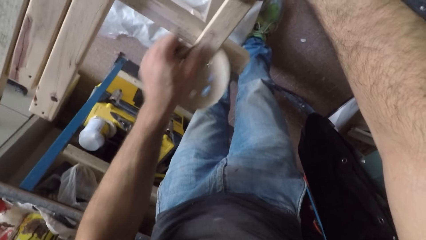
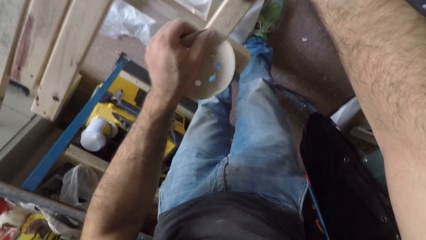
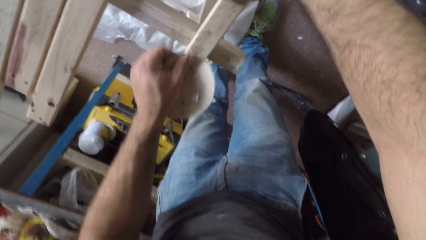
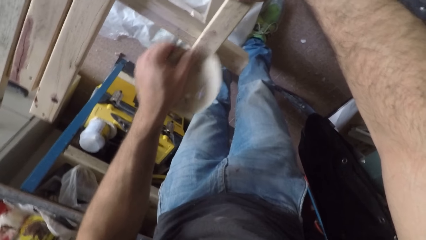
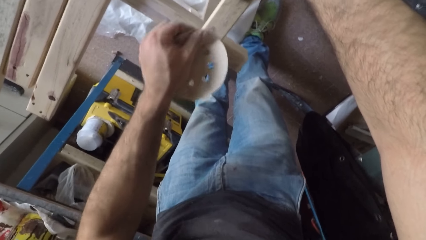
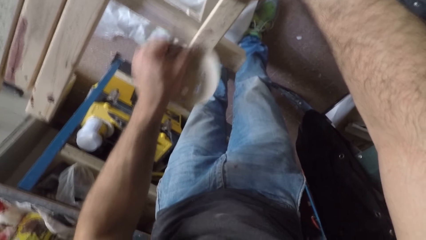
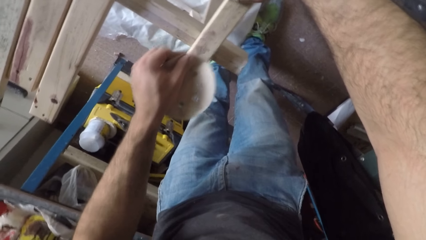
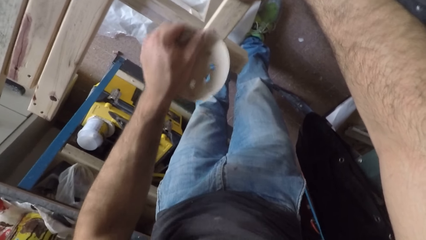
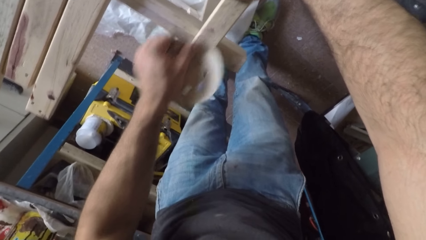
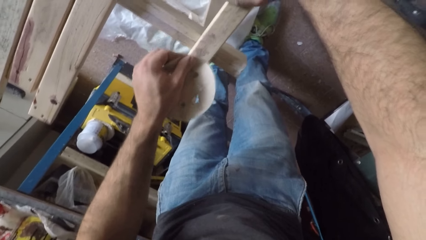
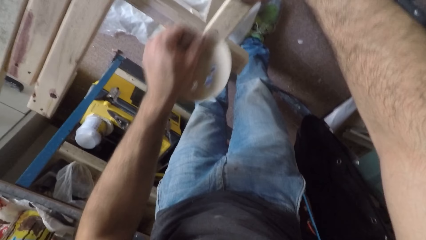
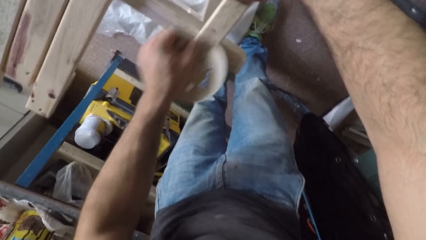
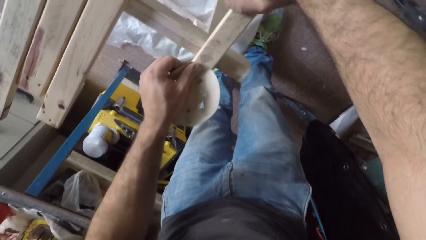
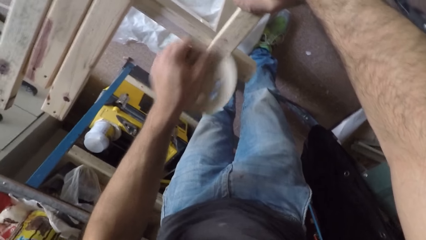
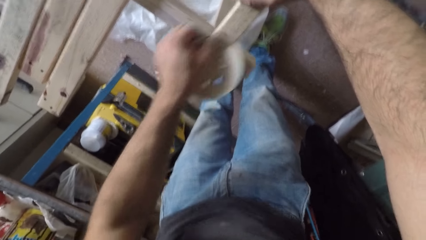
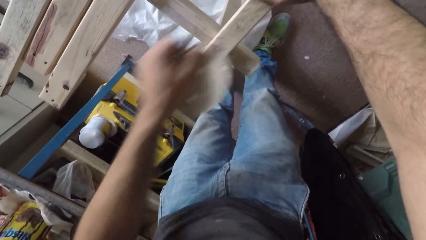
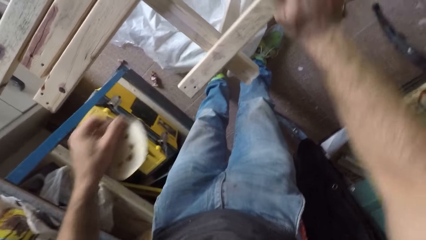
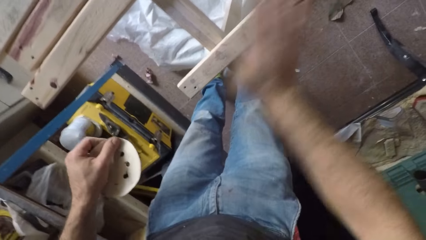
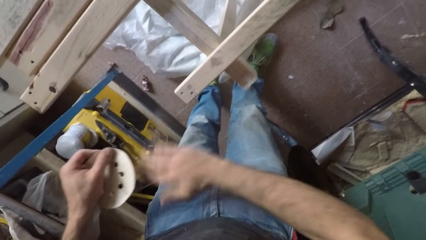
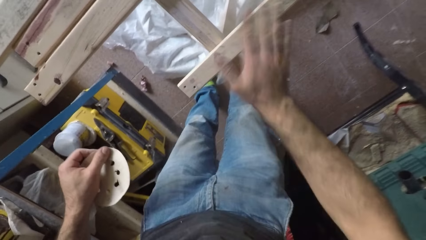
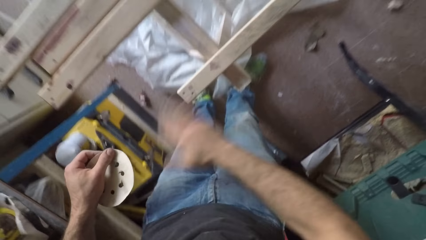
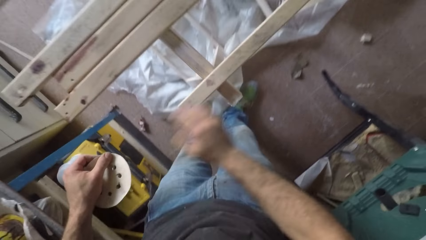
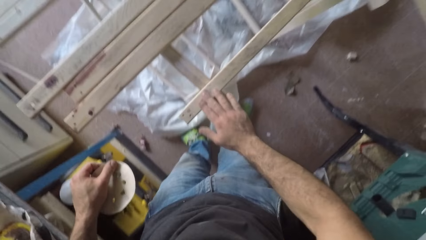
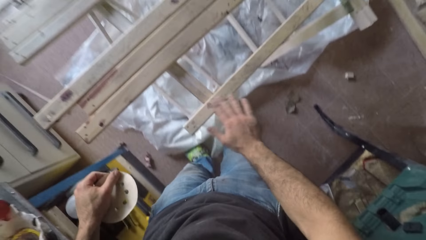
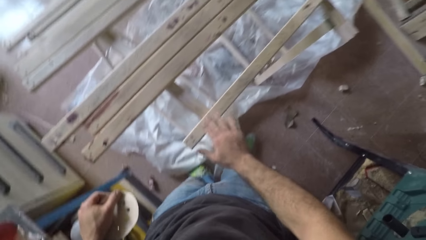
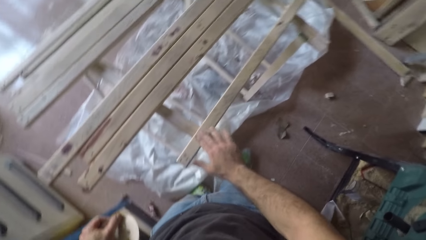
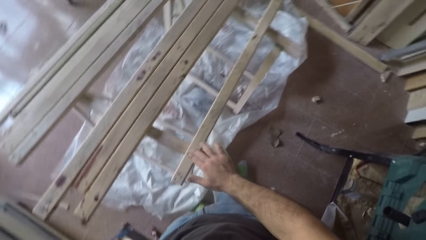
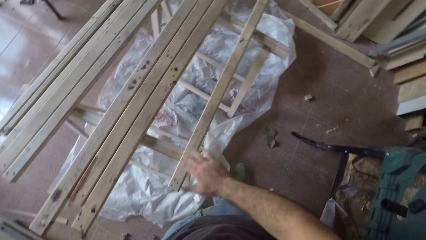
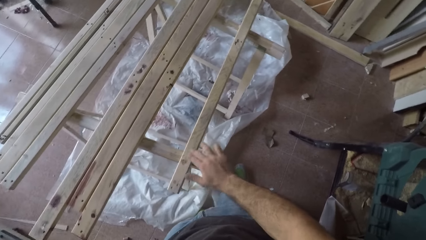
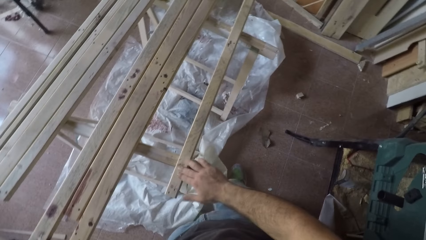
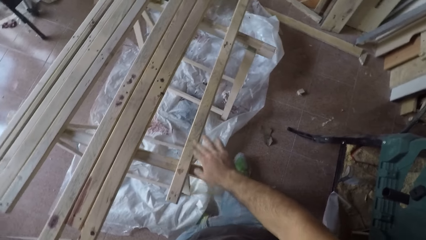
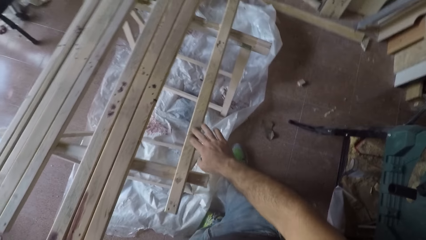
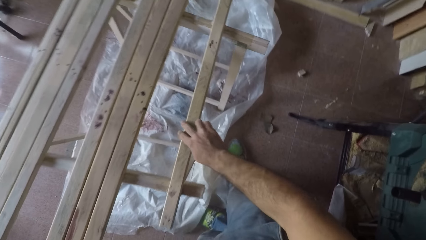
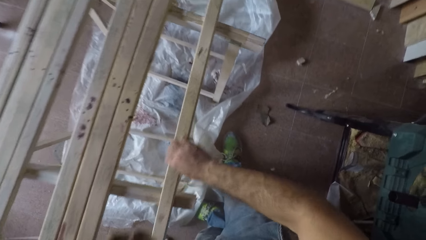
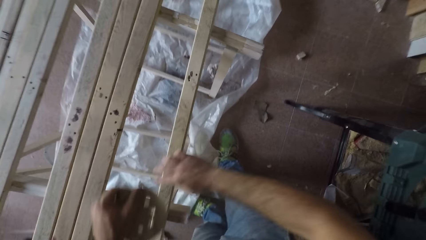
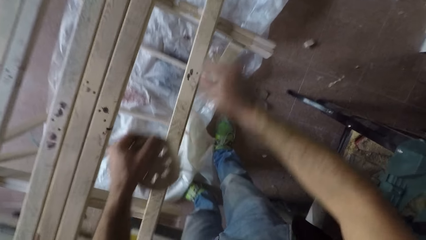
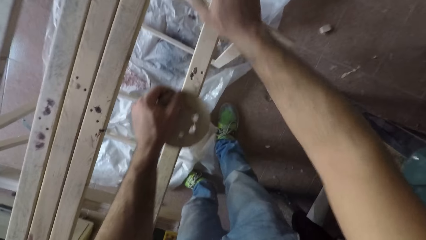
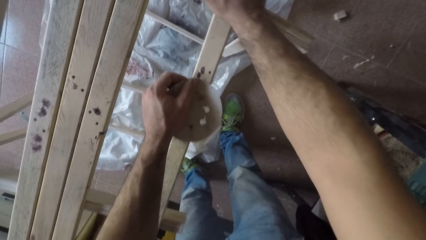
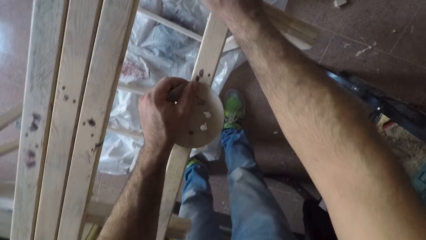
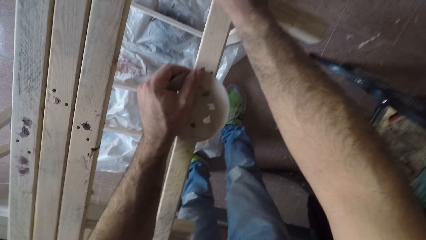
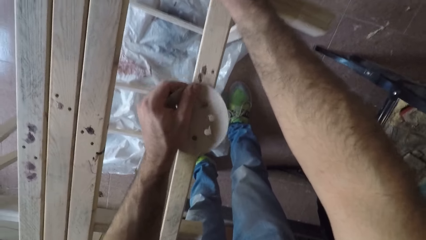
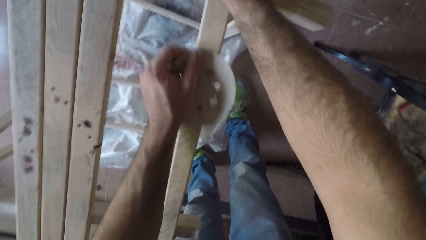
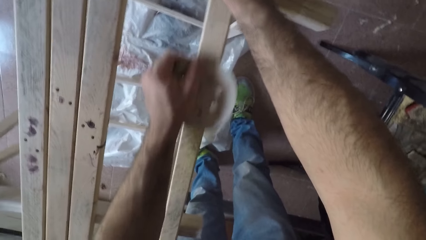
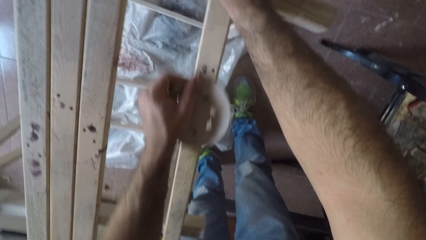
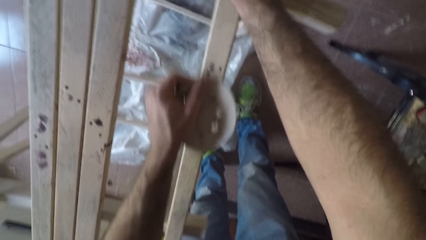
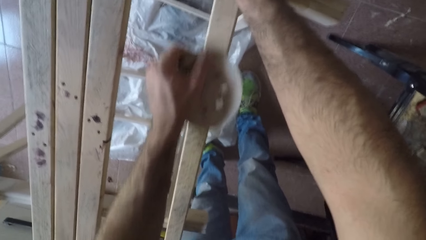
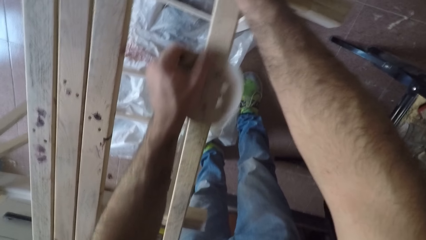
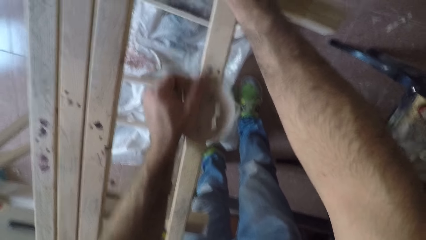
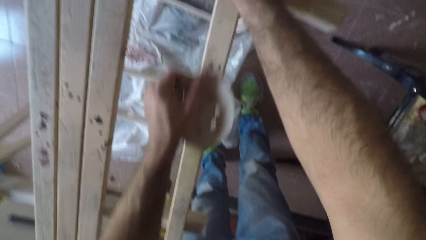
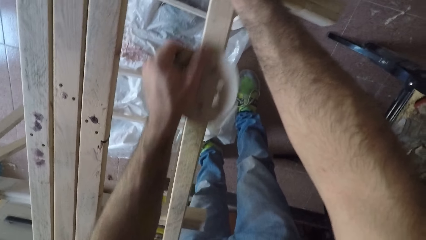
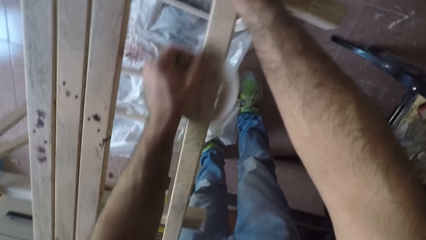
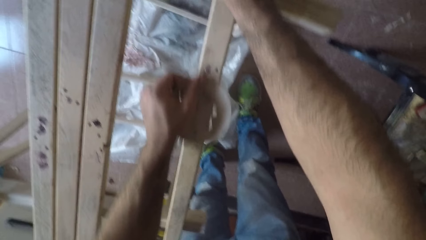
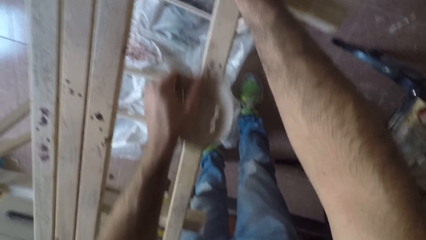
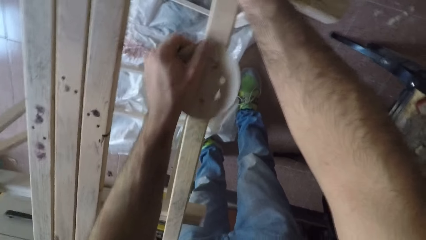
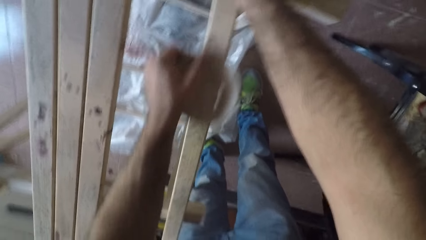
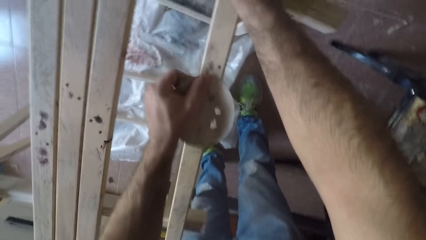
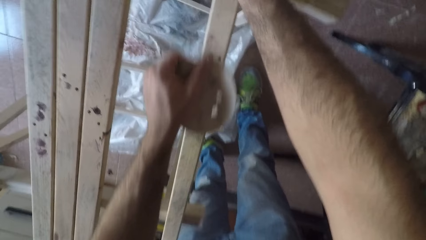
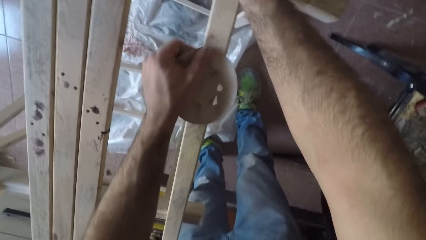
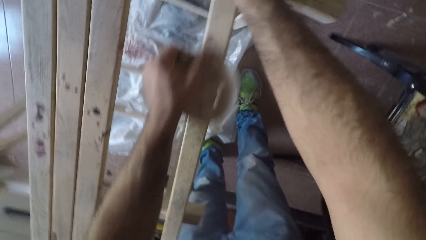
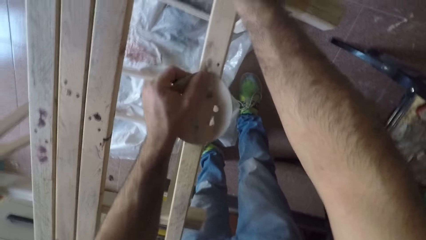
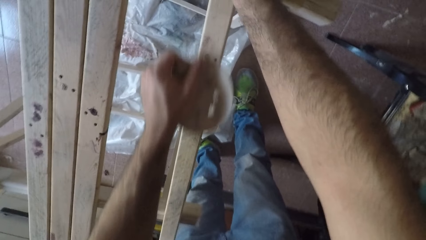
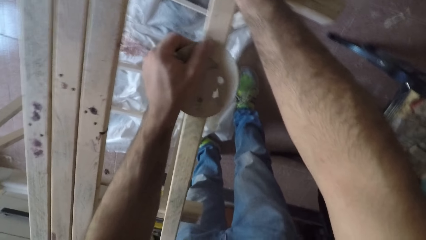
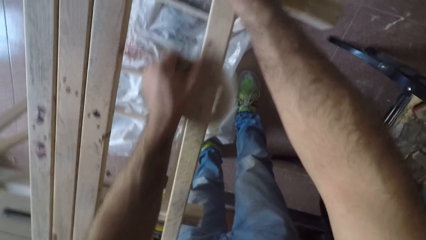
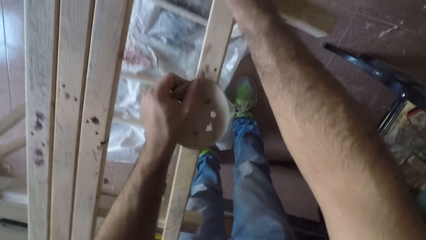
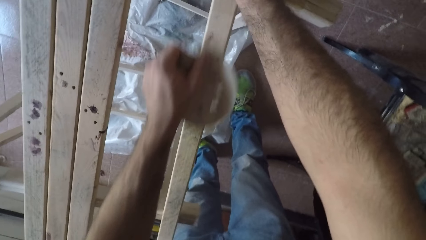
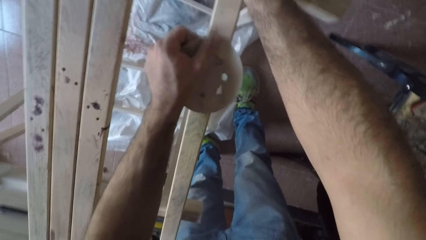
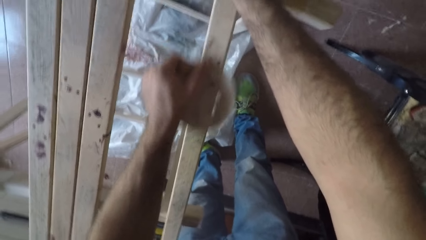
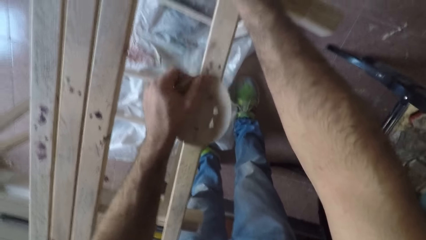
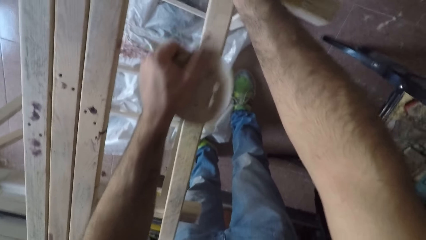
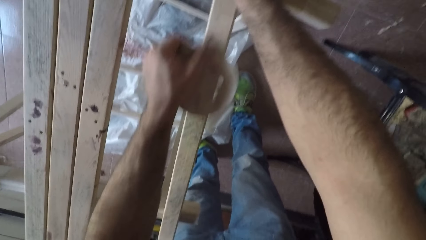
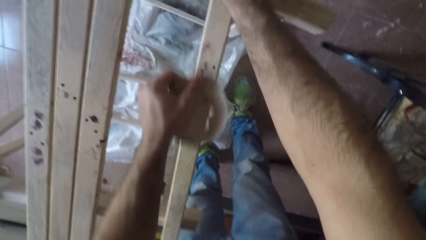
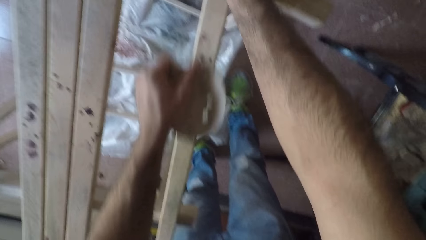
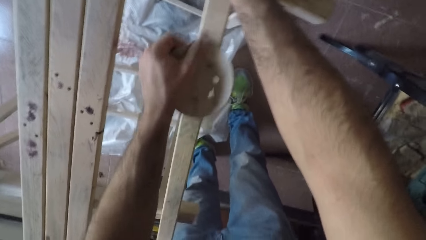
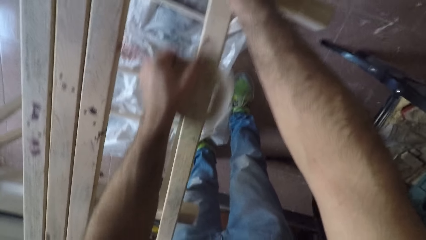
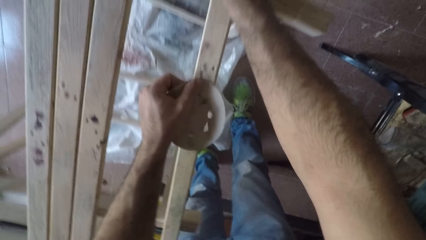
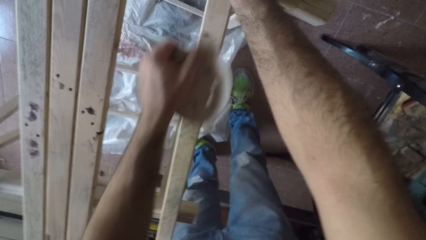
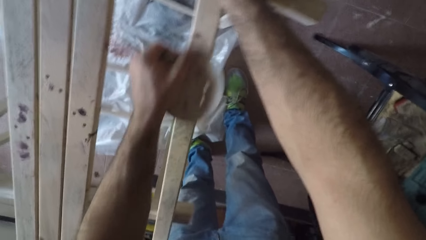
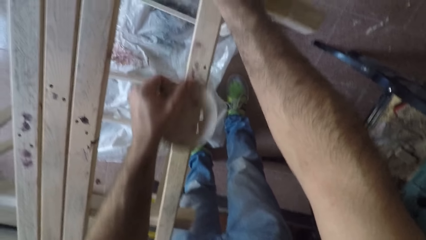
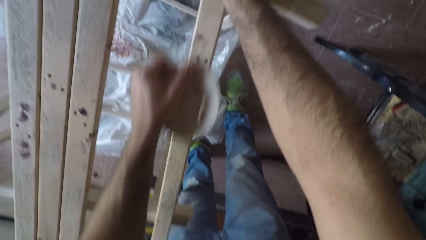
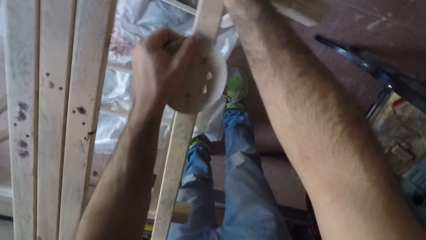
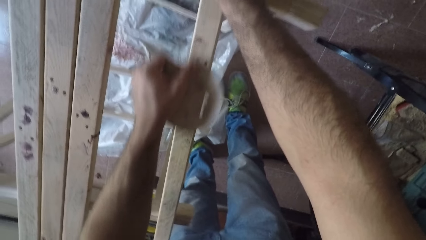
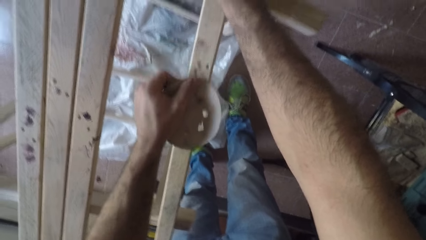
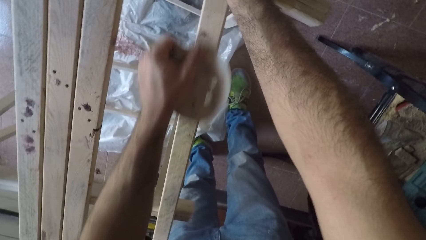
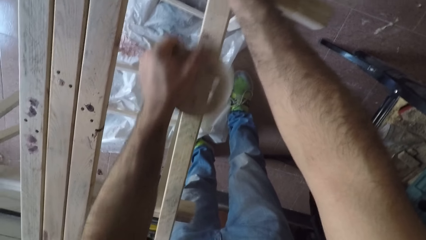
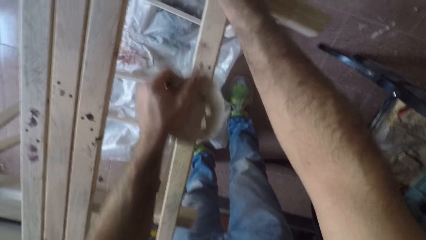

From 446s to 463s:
The camera wearer removes the sandpaper from the wood. He wipes the wood with his right hand. He rubs his hand over the surface of the wood. He adjusts the wood with his right hand and rubs the sandpaper over the wood with his left hand.
